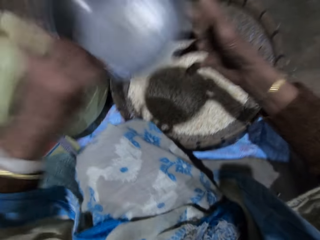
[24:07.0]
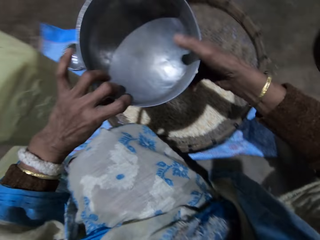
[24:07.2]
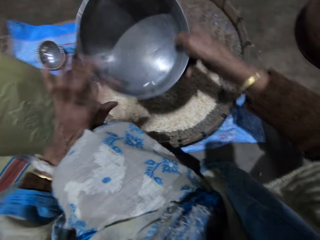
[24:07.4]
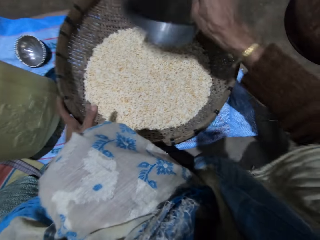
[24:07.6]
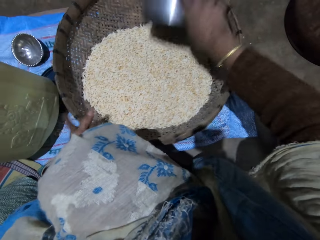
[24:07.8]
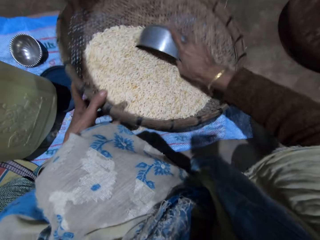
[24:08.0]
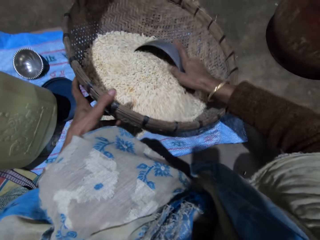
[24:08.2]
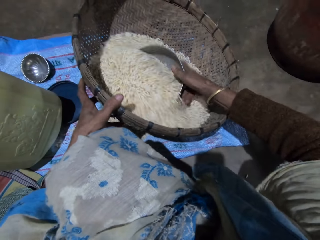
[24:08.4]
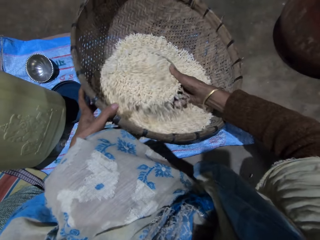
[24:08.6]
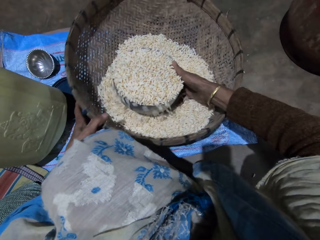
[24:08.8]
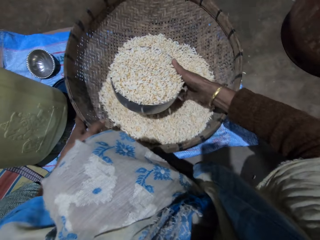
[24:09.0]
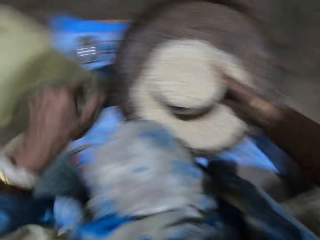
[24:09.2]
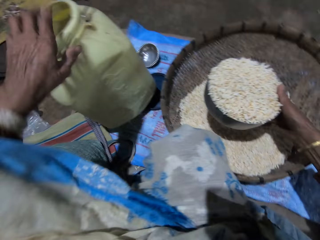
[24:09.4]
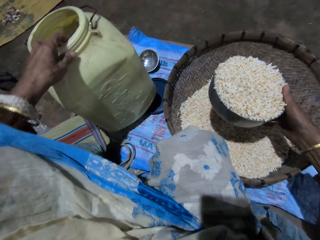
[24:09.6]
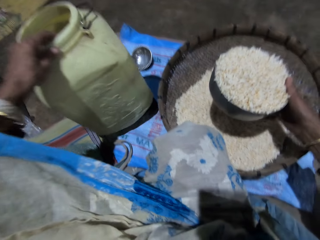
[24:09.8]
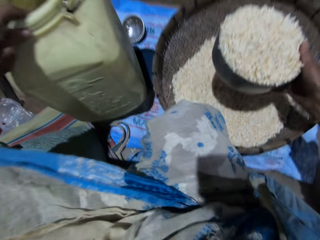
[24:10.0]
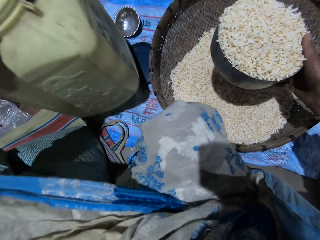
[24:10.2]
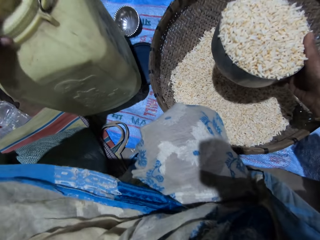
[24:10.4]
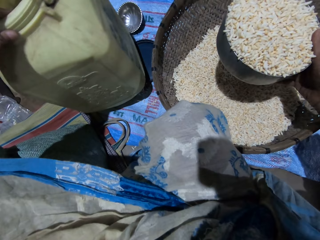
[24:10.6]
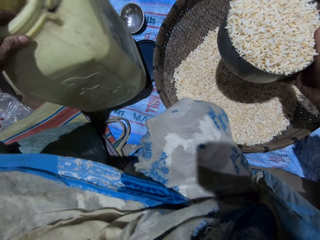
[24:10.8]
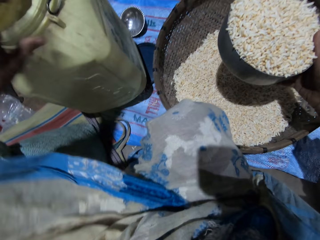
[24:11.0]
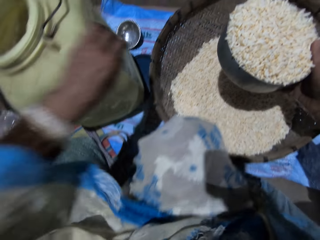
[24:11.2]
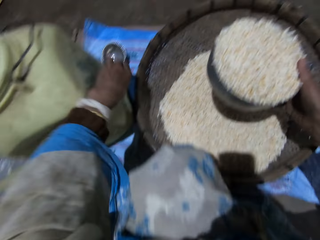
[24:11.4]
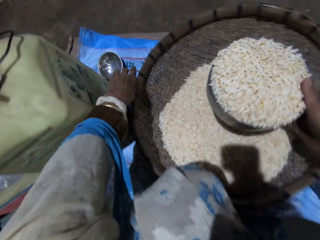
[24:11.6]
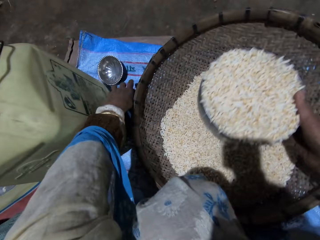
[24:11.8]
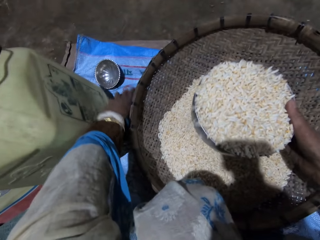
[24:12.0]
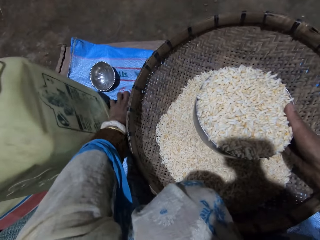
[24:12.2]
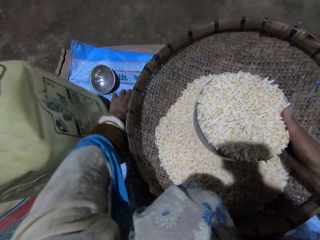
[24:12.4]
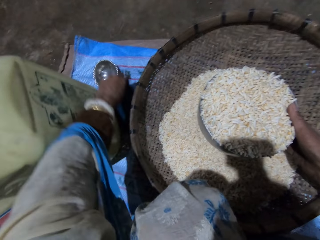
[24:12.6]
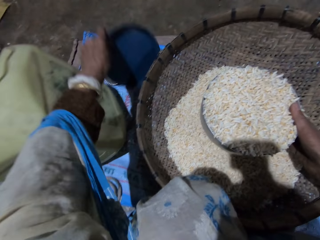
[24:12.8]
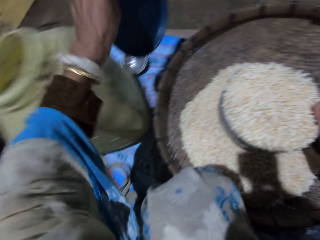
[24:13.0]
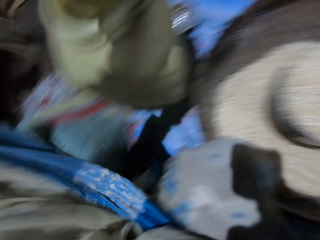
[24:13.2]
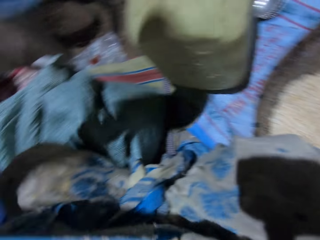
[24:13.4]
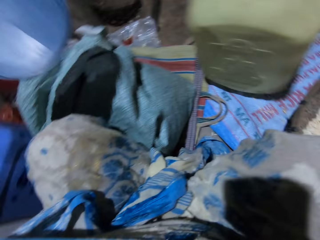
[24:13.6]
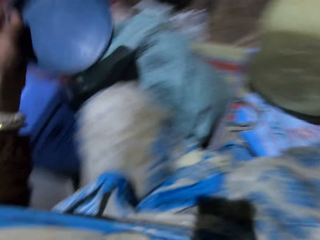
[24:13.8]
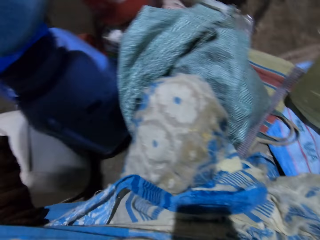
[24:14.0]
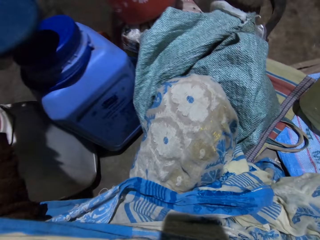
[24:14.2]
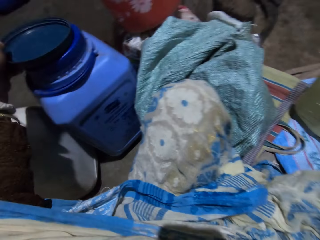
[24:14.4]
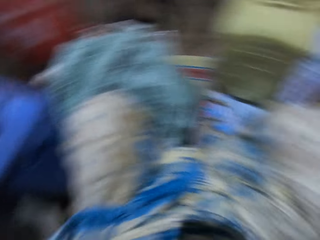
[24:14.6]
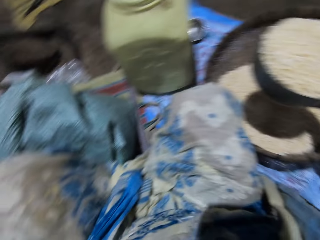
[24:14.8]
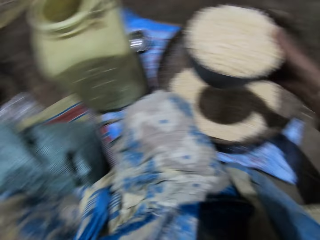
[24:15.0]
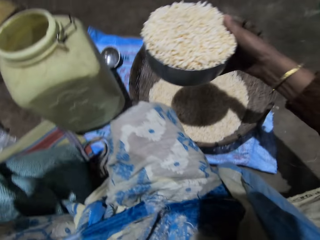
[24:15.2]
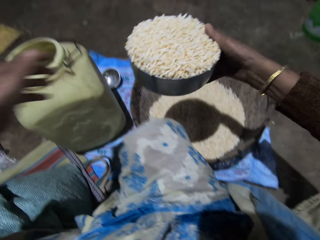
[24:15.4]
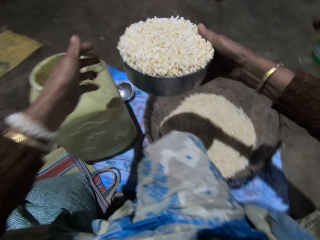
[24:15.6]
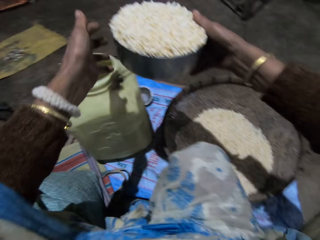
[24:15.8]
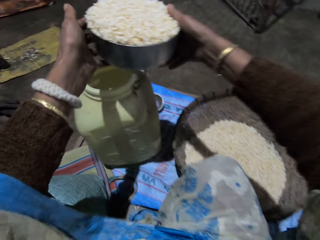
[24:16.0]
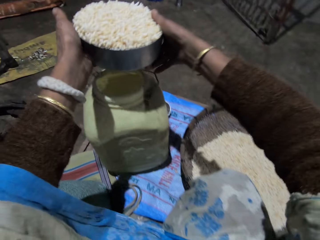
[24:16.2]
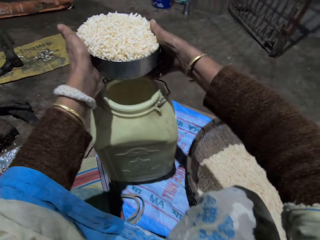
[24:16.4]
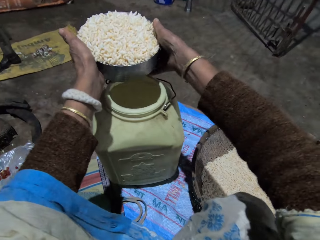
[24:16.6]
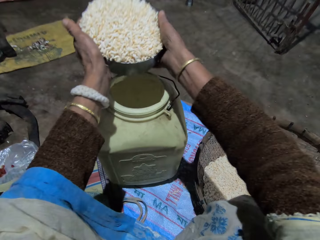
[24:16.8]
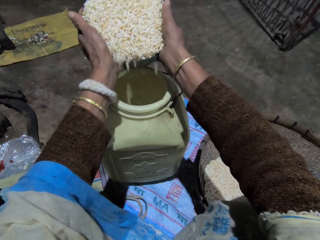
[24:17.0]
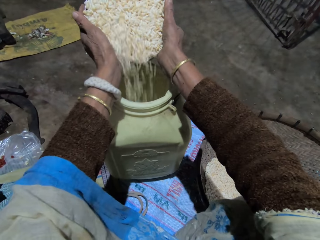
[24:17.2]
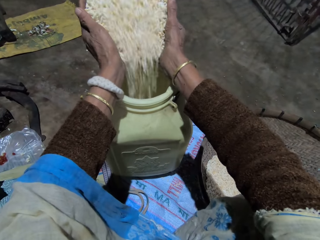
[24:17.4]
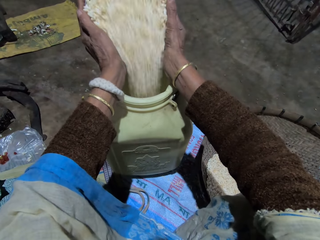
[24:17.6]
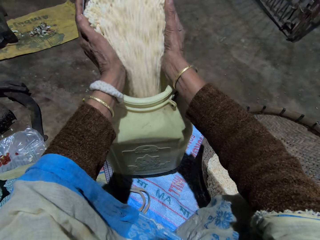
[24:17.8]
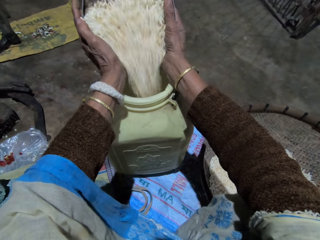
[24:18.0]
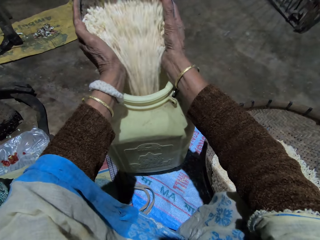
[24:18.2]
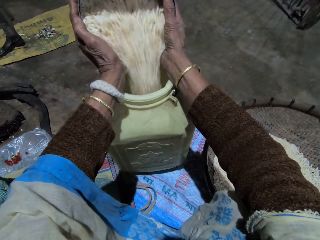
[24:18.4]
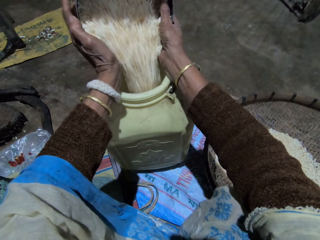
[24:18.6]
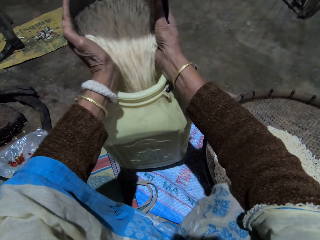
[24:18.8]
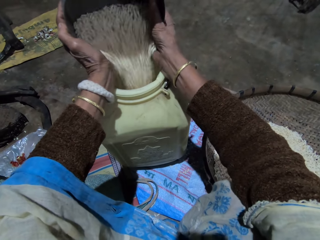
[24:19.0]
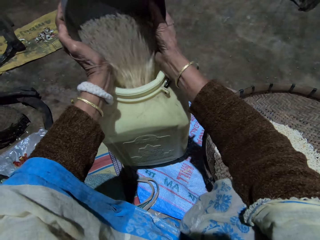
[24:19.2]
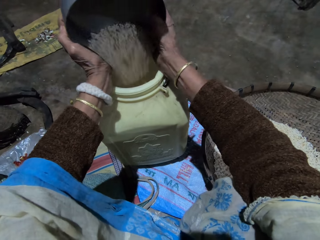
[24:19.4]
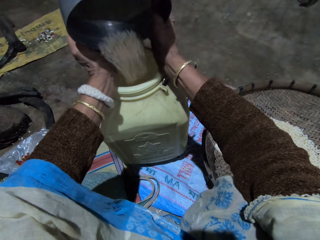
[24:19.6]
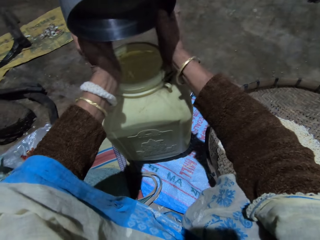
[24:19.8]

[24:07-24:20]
The camera wearer passes the stainless bowl to her right hand. She tilts the winnowing basket, scoops rice from the winnowing basket. She mixes grains in the basket with her right hand. She moves the drum with her left hand. She picks up the drum lid on the floor with her left hand. She drops the drum lid on a drum. She holds the stainless bowl with both hands. She pours grains in the drum.

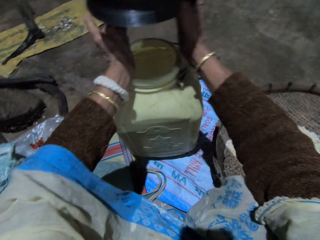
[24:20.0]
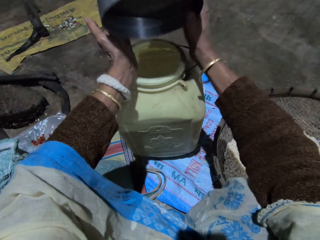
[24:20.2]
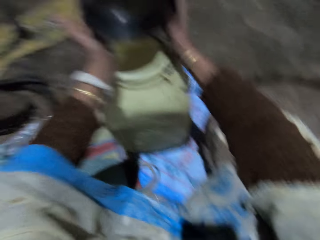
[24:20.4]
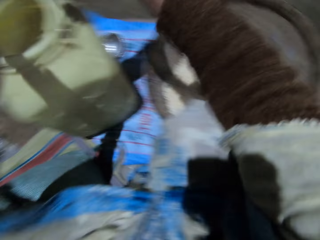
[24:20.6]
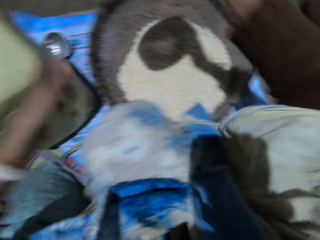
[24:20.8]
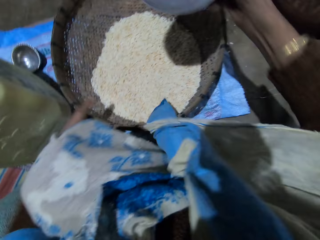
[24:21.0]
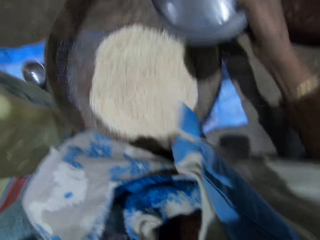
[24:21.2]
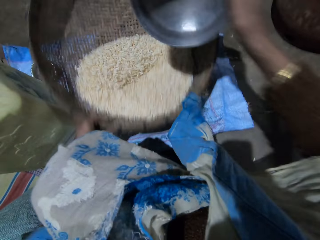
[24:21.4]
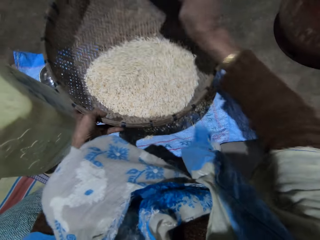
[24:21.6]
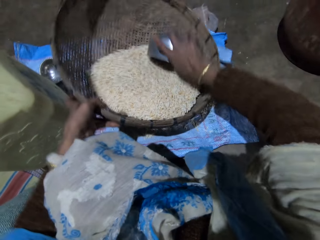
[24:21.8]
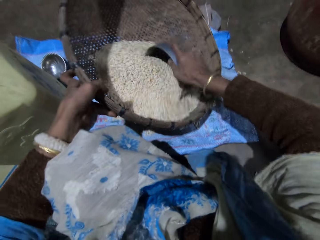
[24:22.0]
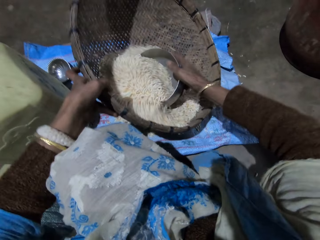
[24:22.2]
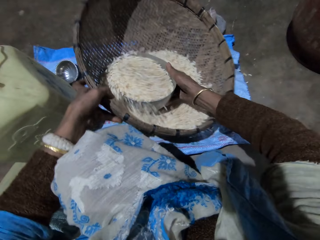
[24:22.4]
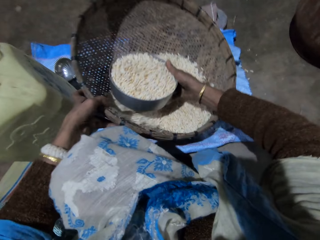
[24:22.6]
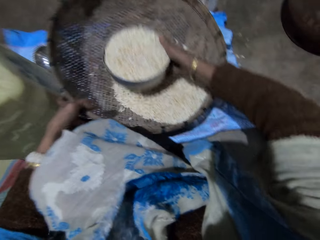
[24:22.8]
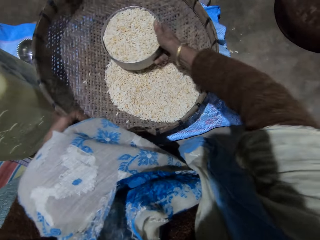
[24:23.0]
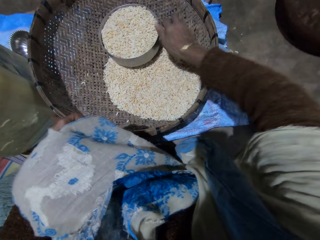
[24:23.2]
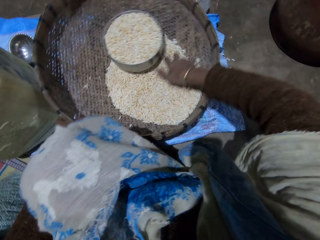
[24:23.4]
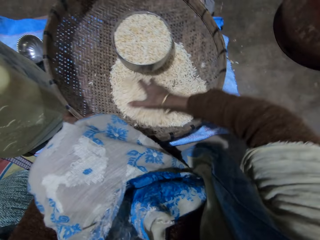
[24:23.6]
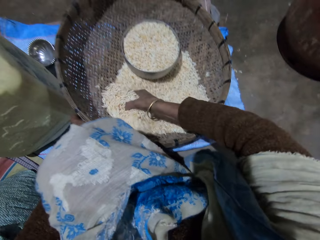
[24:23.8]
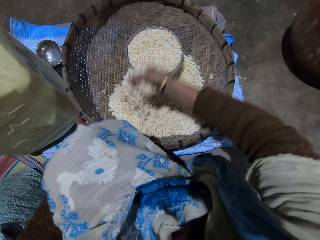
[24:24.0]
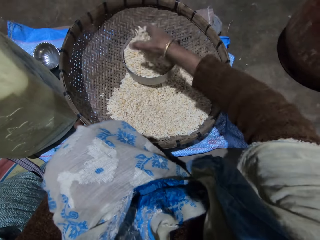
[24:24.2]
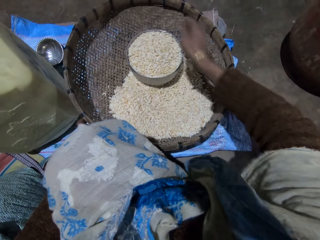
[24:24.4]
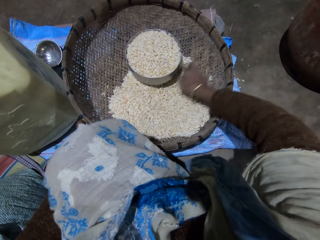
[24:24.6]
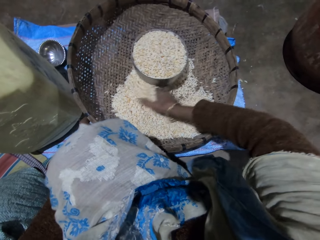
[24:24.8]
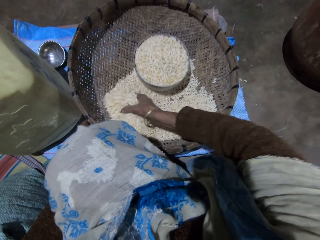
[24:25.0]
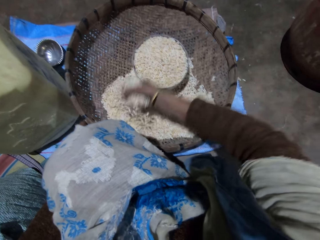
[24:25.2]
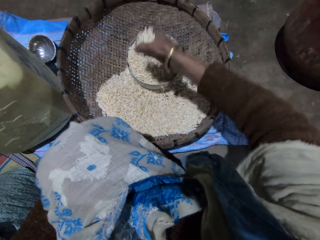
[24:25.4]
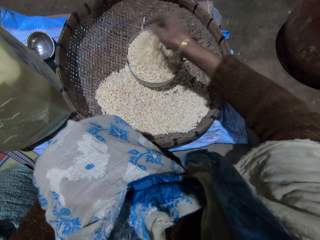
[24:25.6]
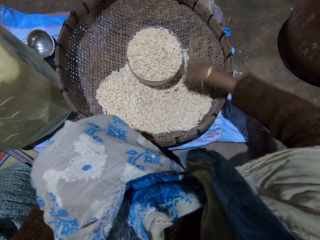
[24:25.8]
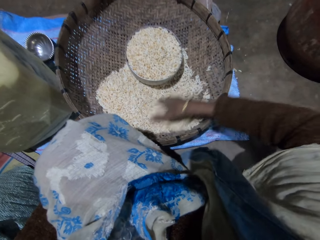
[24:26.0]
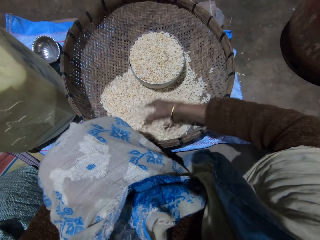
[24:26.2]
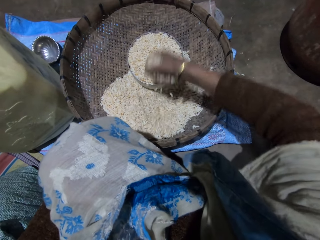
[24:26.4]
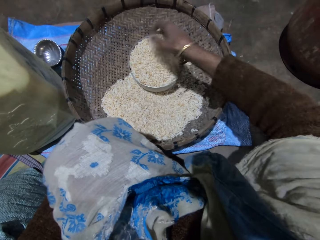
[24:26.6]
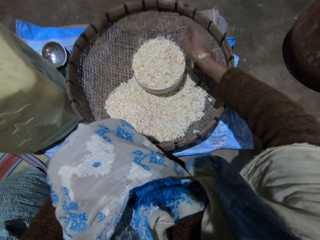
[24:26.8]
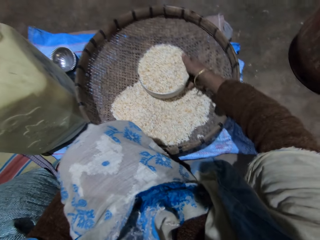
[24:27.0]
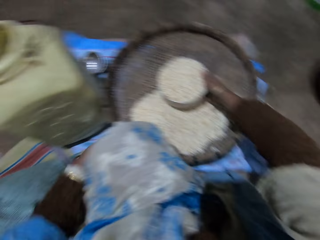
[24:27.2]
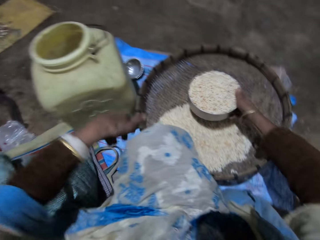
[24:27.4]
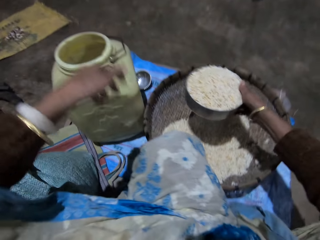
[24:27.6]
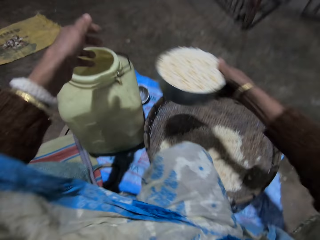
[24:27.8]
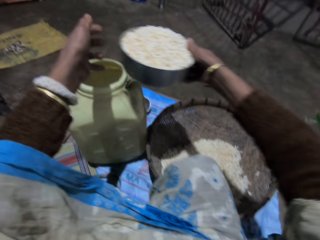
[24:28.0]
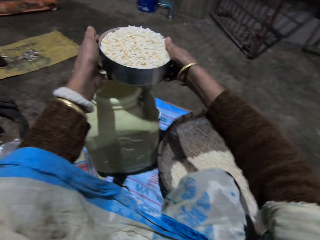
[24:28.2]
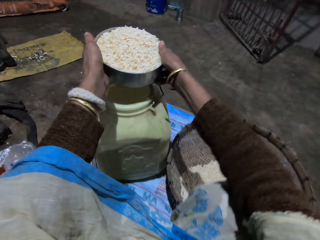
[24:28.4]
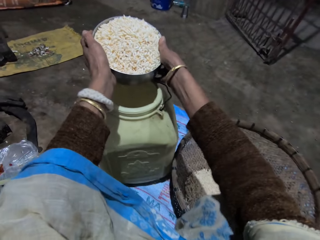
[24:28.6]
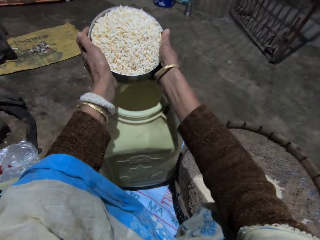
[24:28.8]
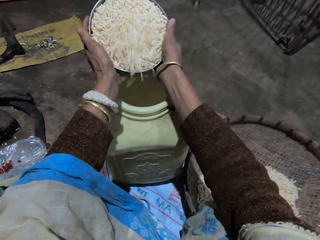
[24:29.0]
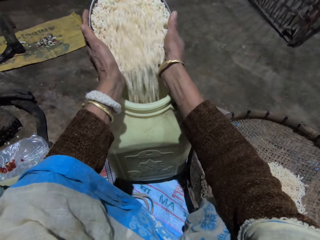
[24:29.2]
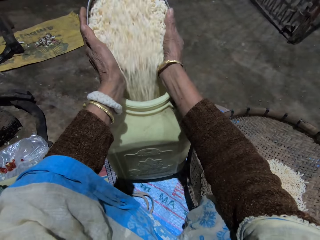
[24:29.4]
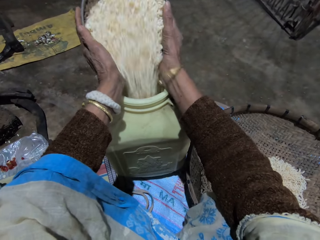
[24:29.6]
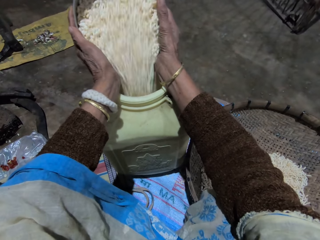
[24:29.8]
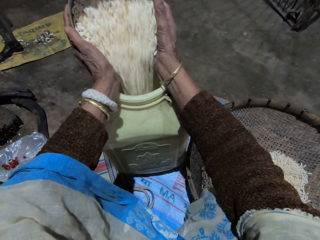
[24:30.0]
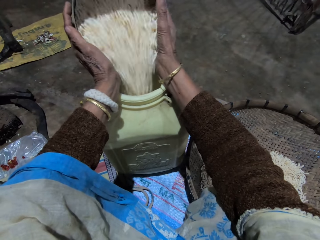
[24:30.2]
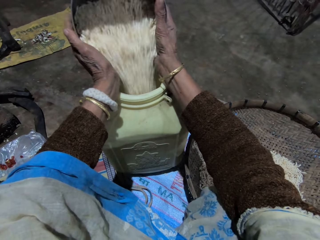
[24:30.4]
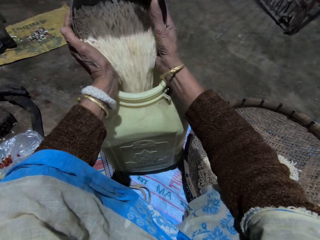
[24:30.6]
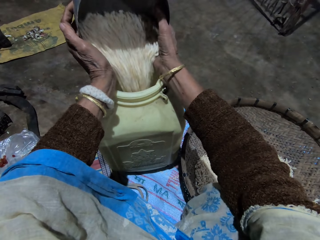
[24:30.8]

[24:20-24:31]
The camera wearer tilts the winnowing basket. She shakes the basket with her left hand. She scoops grains from the basket with the stainless bowl with her right hand. She drops the stainless bowl in the basket with her right hand. She scoops grains from the basket with her right hand. She pours grains in the stainless bowl. She scoops grains from the basket with her right hand. She pours grains in the stainless bowl. She scoops grains from the basket with her right hand. She pours grains in the stainless bowl. She picks up the stainless bowl with her right hand. She holds the stainless bowl with both hands. She pours grains in the drum.
